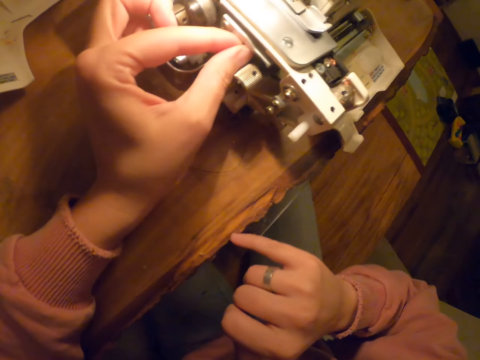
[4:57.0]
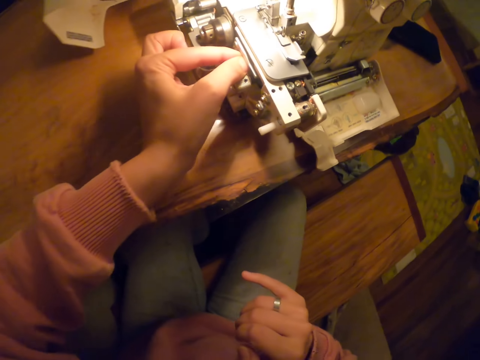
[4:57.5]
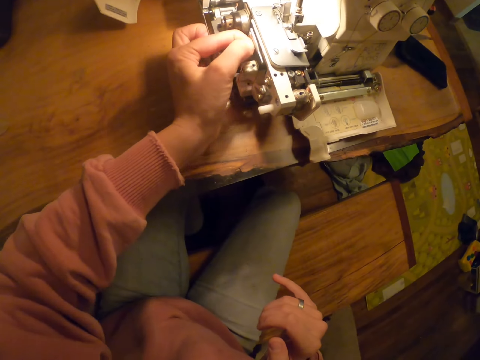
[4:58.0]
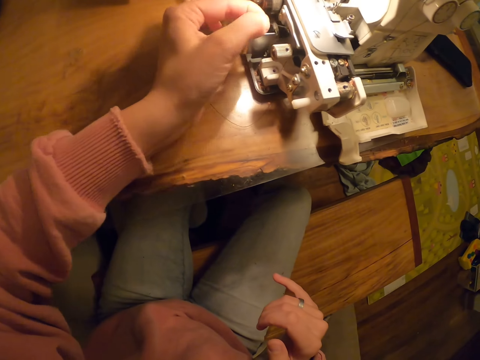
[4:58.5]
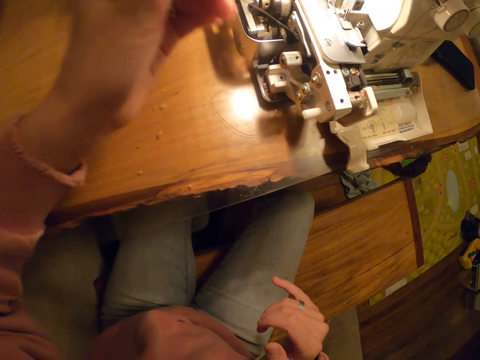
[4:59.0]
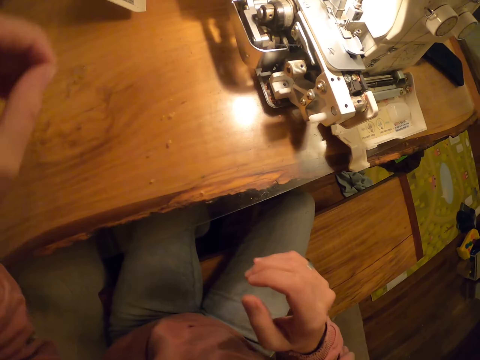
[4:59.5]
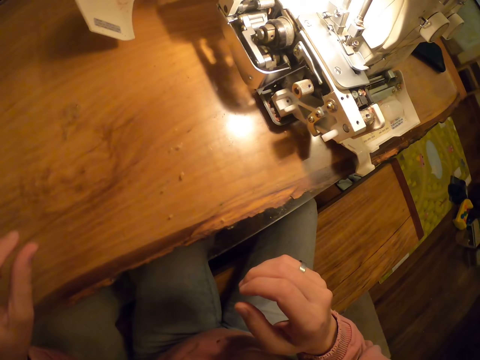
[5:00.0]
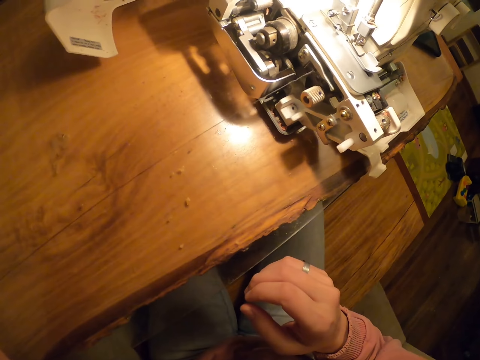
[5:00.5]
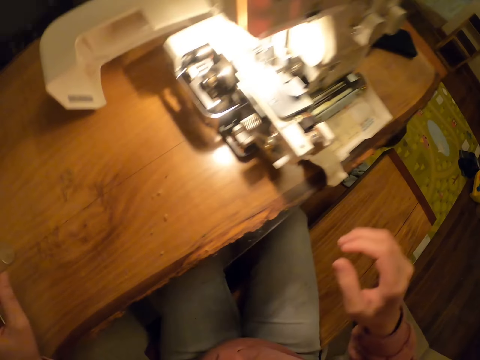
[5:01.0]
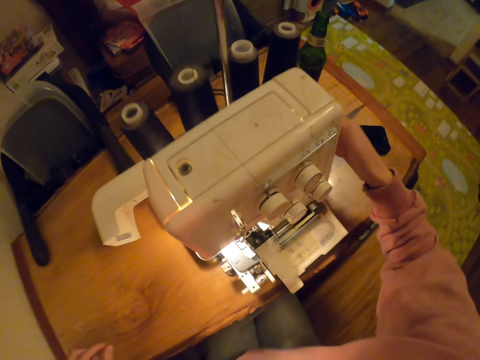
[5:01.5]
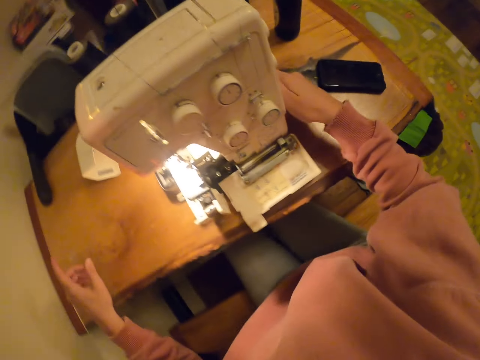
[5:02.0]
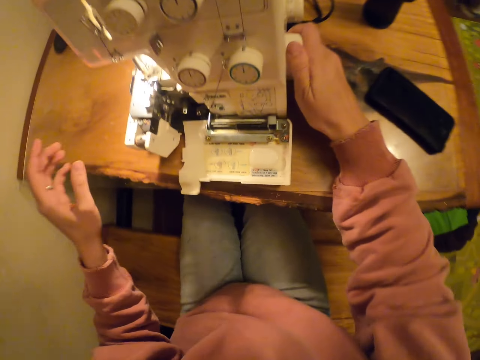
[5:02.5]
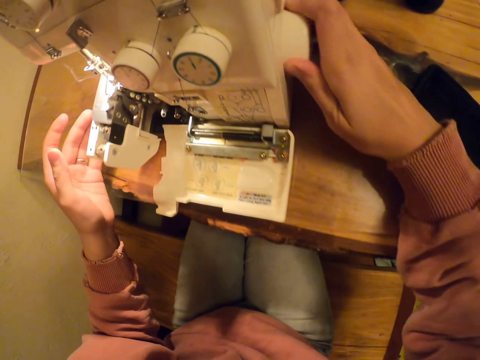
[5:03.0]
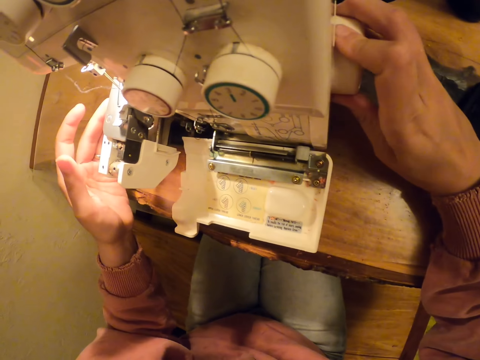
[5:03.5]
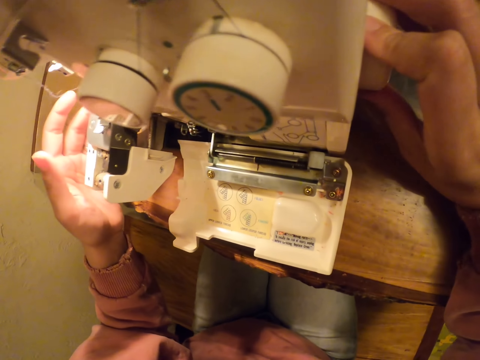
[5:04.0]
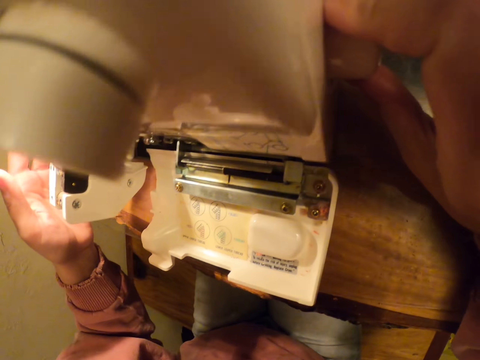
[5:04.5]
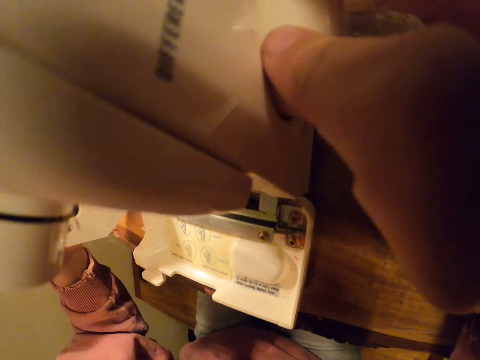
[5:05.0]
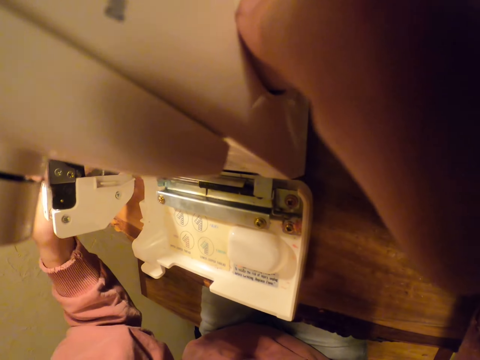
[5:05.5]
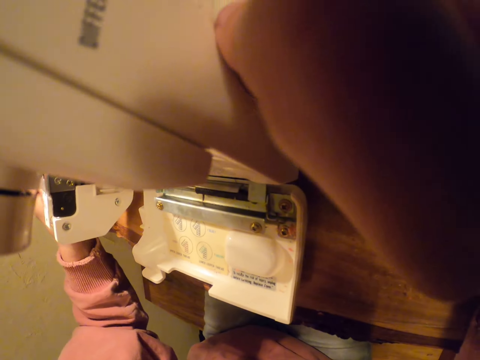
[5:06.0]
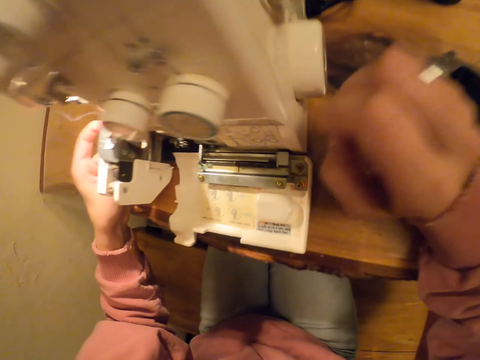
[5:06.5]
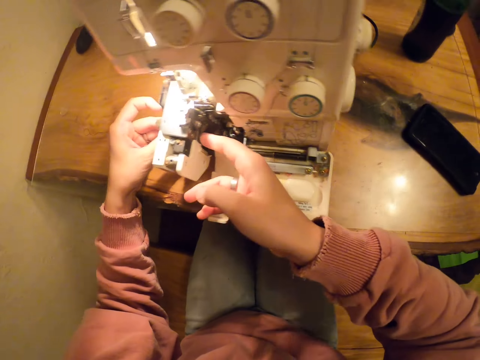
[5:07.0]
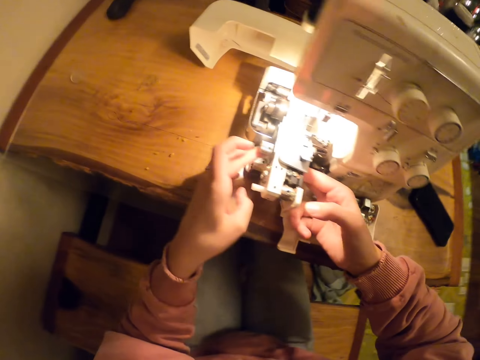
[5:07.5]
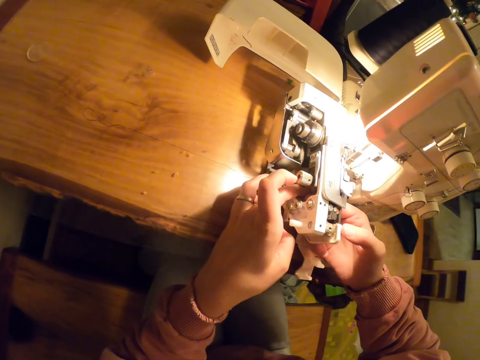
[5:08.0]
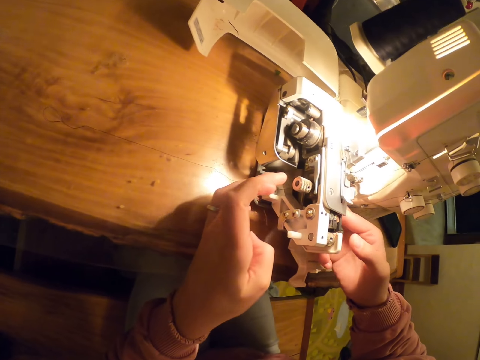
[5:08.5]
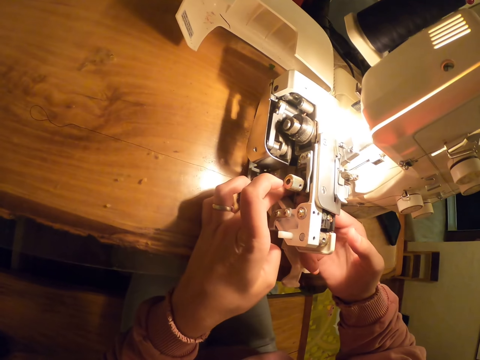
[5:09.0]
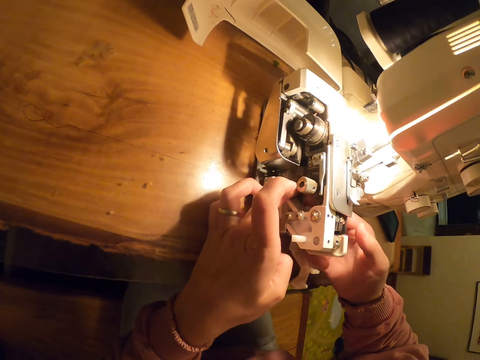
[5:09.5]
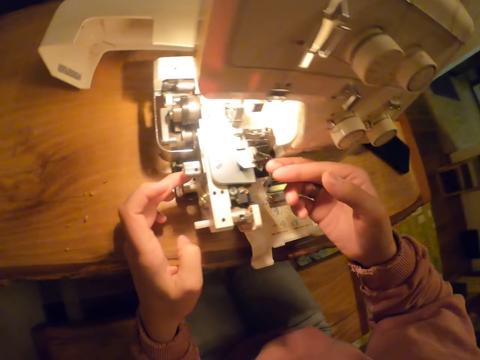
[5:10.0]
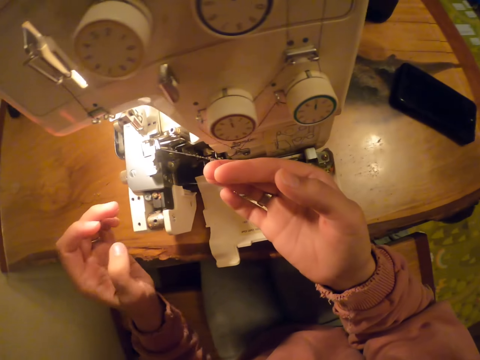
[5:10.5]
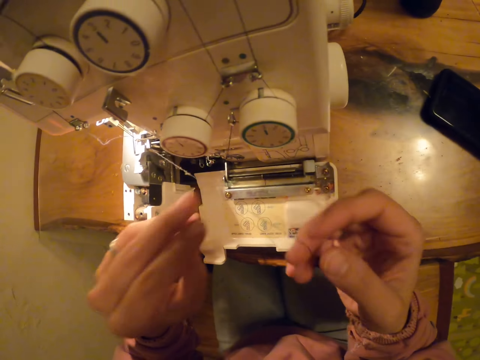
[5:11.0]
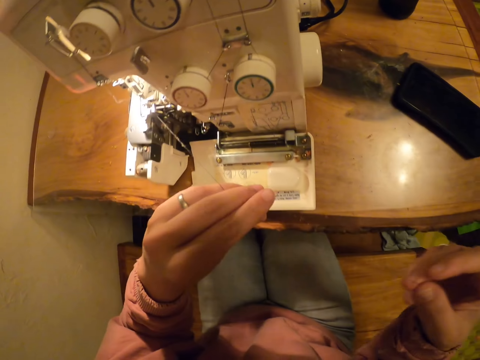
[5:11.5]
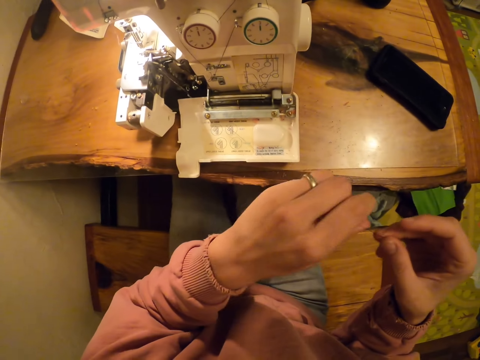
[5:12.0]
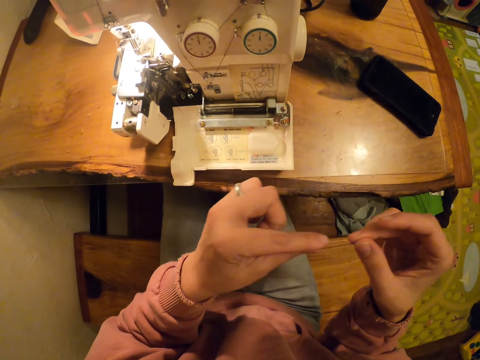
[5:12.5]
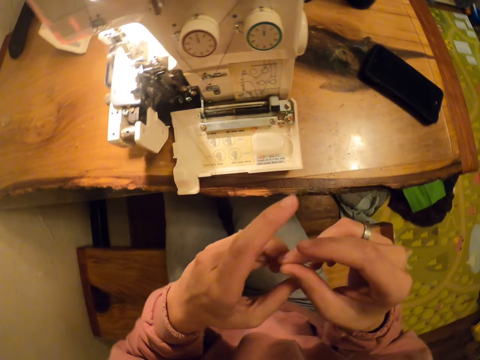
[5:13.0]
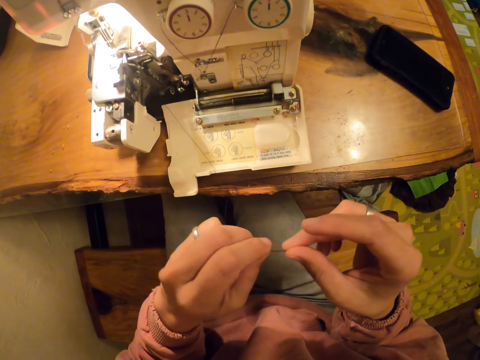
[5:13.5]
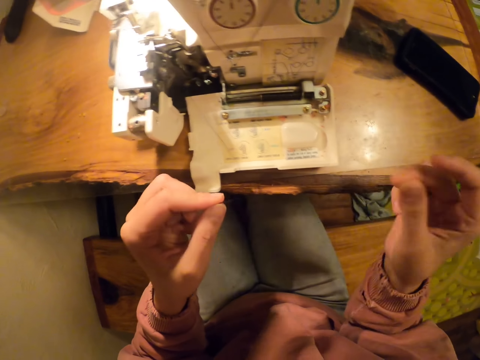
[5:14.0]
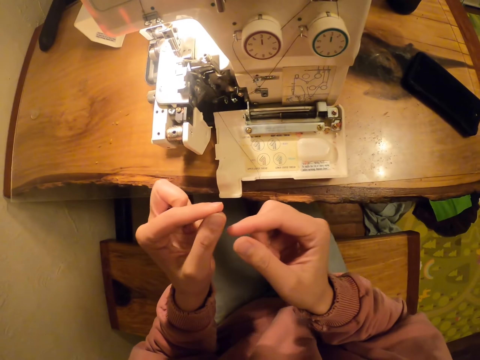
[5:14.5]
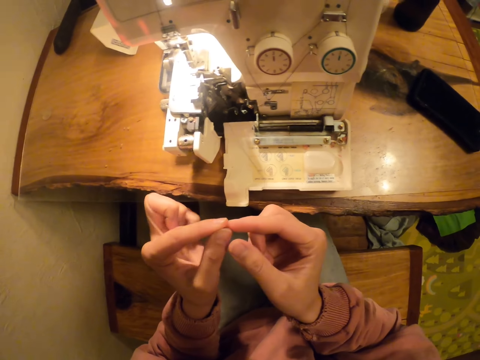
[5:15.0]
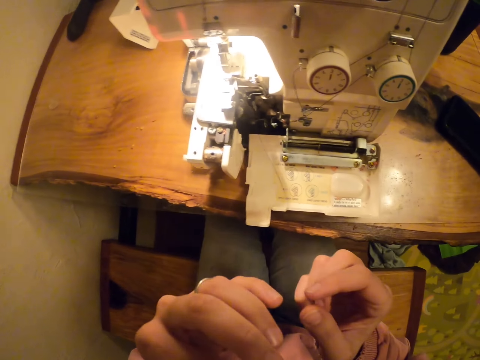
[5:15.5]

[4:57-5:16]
The camera wearer pulls the thread. They use the sewing machine. They hold the machine. They pull the string on the sewing machine. They fix the machine. They hold the thread.

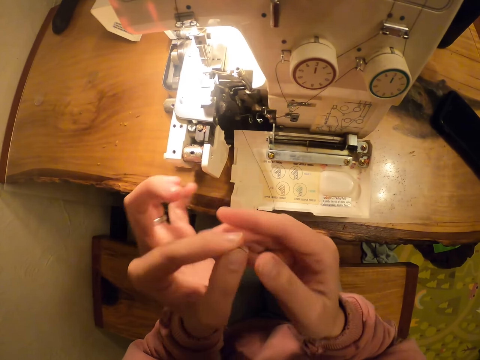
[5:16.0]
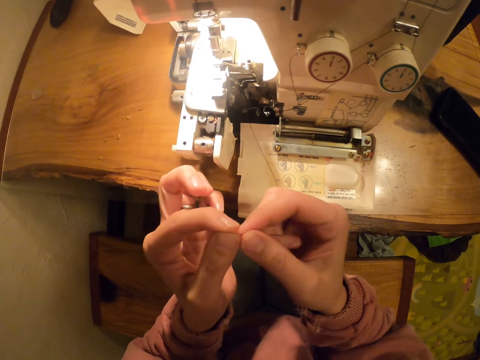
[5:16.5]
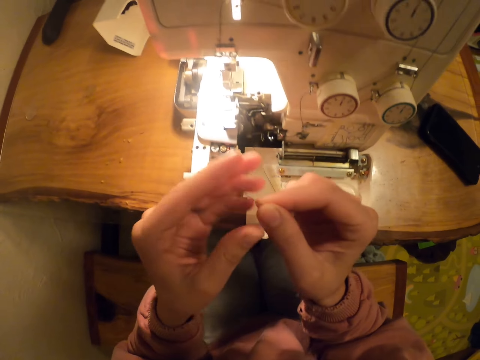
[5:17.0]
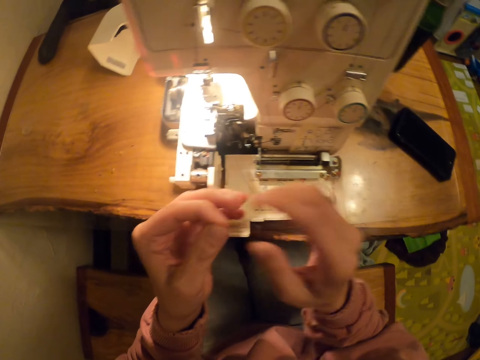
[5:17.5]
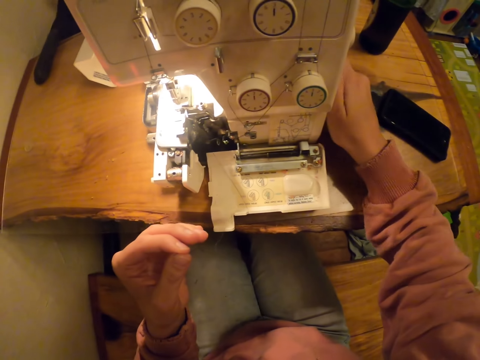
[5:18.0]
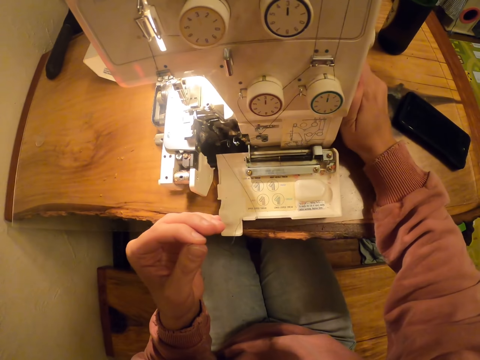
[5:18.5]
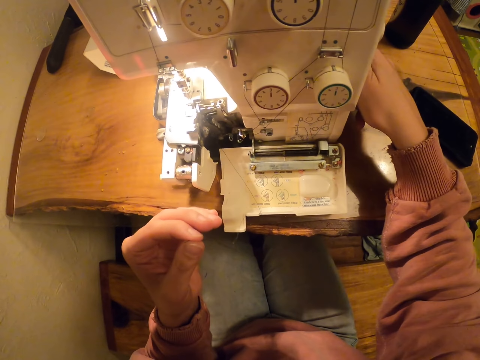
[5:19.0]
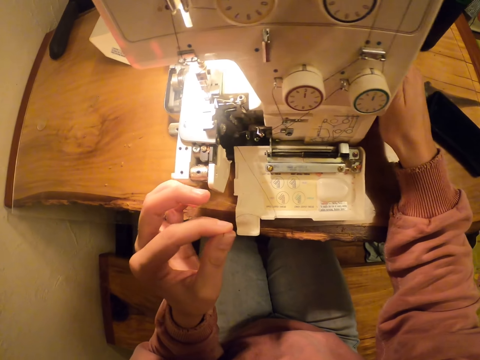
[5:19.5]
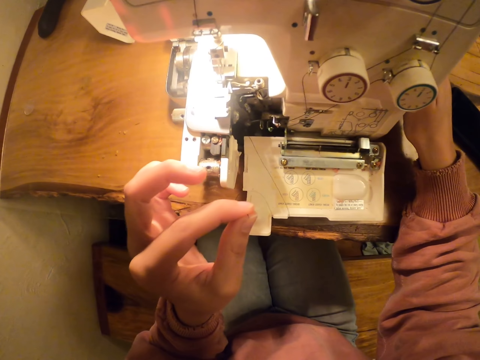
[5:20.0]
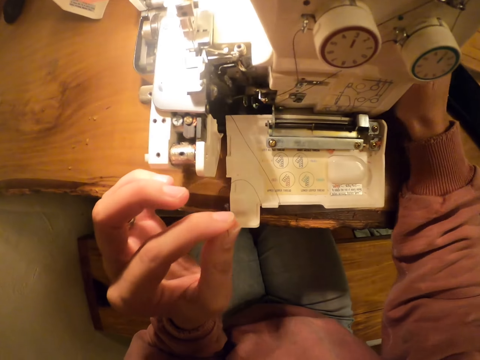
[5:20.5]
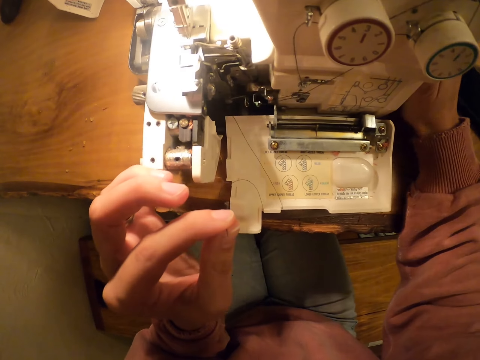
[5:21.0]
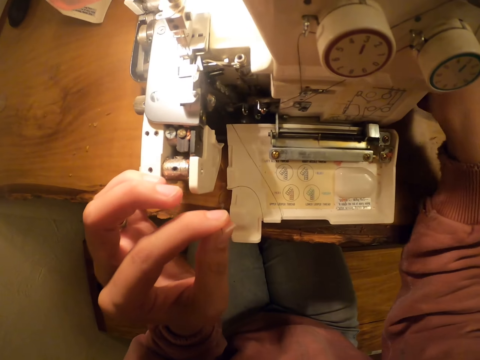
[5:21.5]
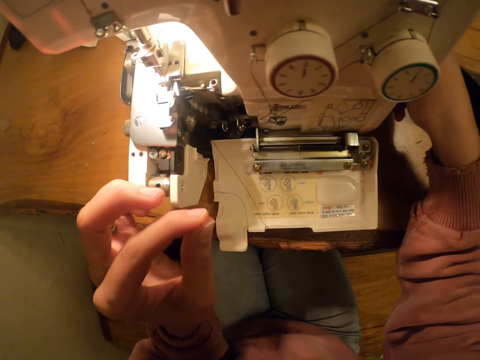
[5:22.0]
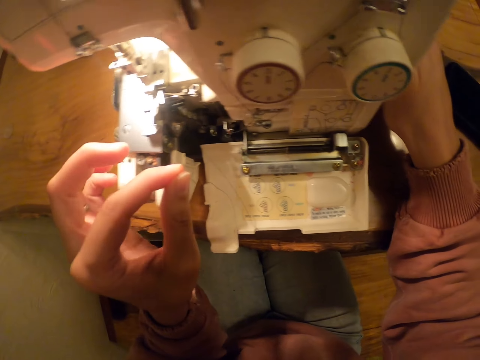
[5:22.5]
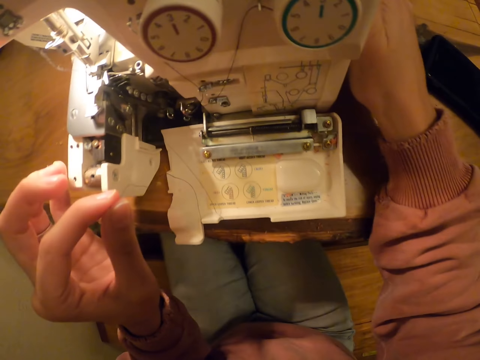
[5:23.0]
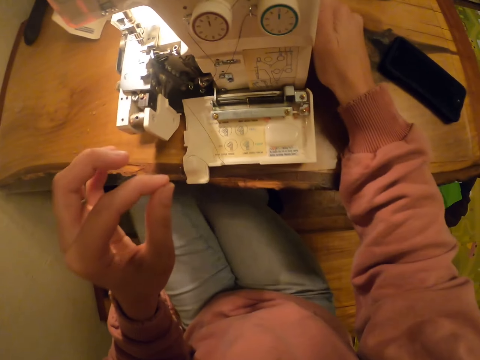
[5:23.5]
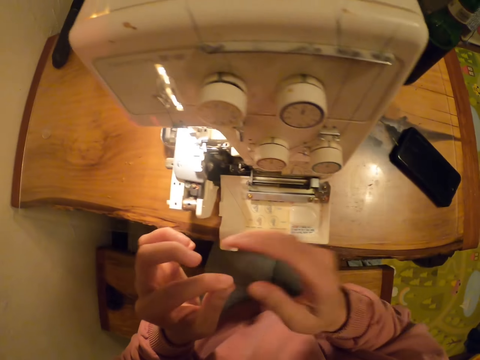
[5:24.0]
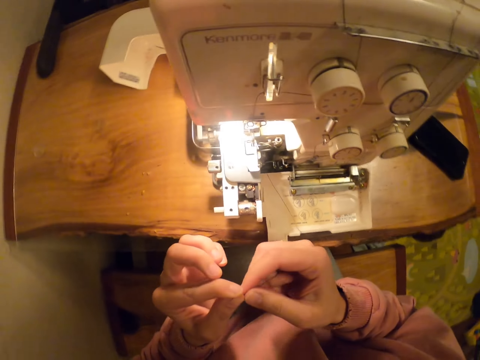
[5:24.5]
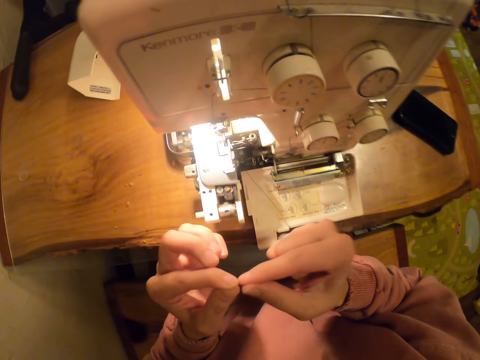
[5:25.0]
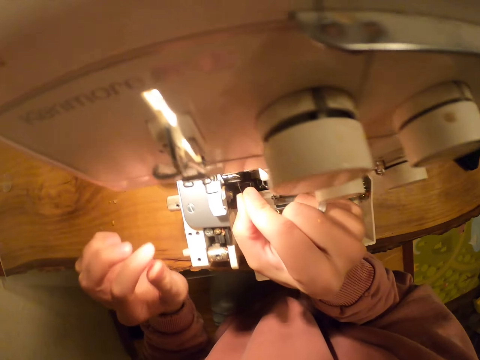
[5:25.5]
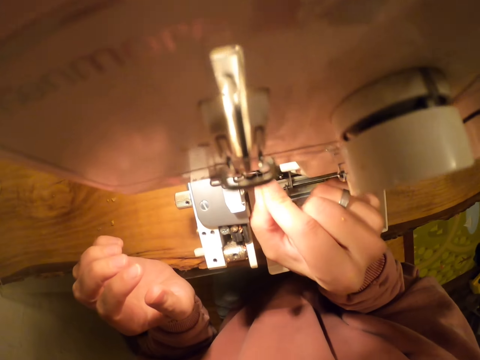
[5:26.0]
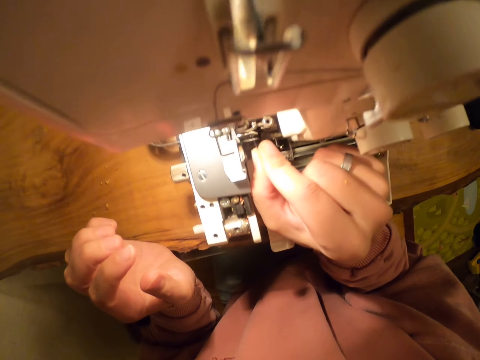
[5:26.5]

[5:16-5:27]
The camera wearer uses the sewing machine. They hold the machine. They hold the thread.
